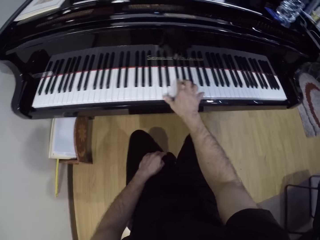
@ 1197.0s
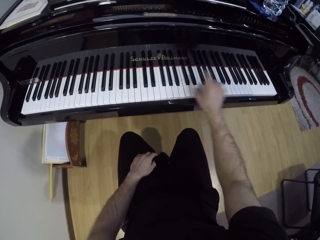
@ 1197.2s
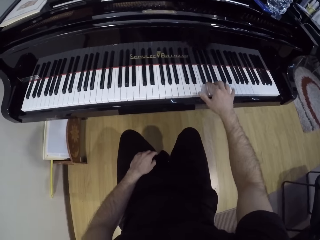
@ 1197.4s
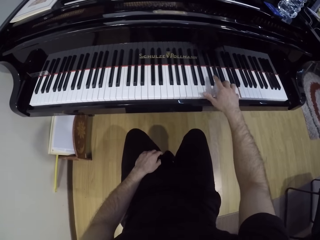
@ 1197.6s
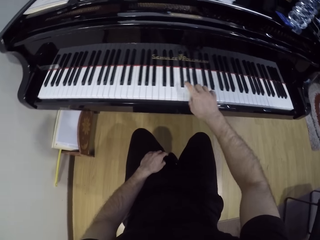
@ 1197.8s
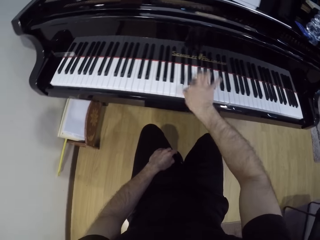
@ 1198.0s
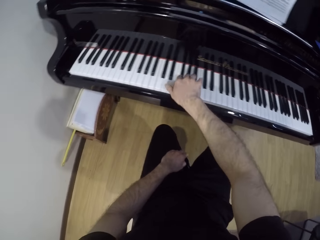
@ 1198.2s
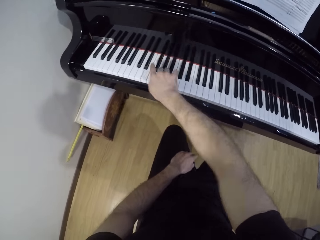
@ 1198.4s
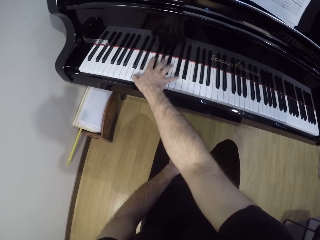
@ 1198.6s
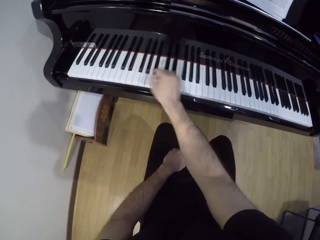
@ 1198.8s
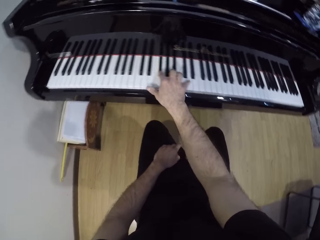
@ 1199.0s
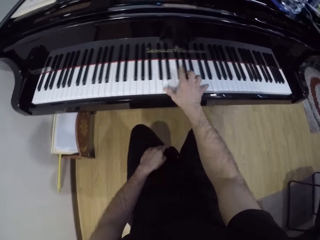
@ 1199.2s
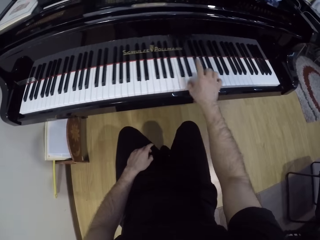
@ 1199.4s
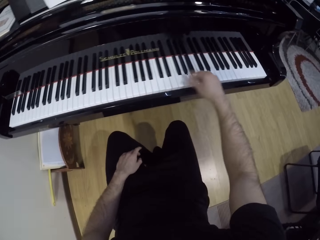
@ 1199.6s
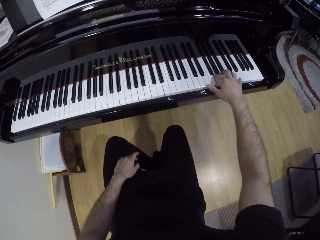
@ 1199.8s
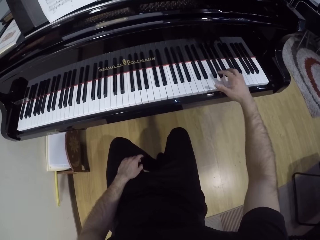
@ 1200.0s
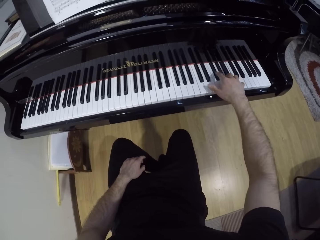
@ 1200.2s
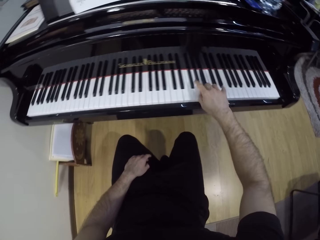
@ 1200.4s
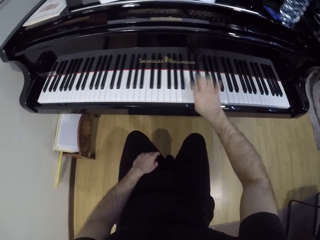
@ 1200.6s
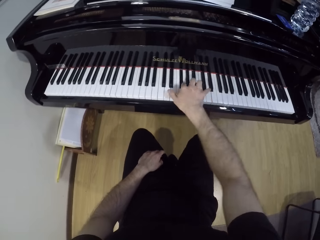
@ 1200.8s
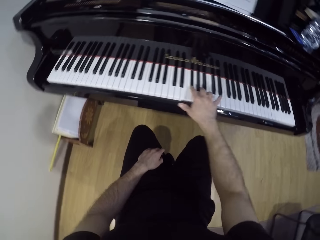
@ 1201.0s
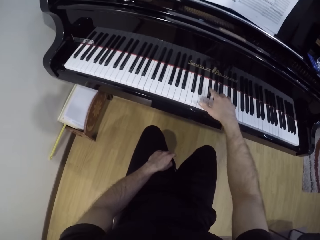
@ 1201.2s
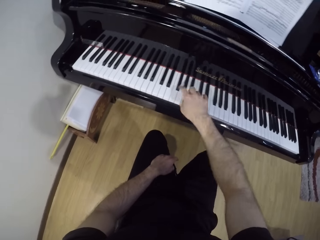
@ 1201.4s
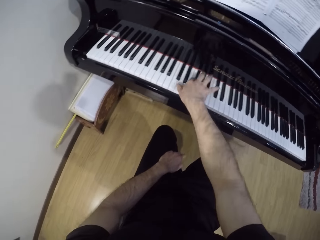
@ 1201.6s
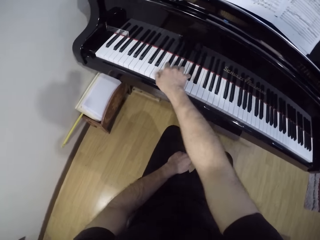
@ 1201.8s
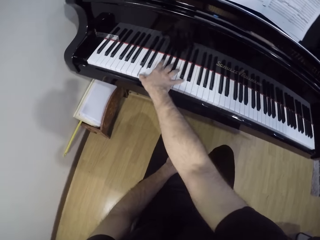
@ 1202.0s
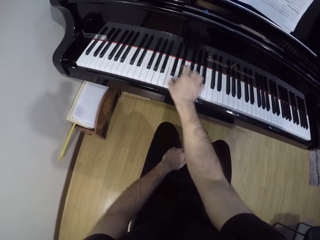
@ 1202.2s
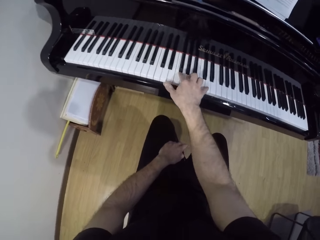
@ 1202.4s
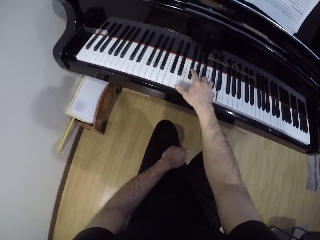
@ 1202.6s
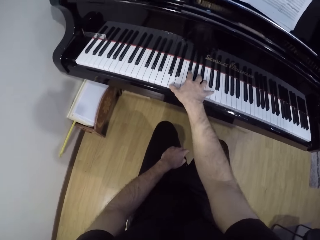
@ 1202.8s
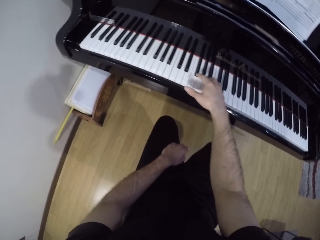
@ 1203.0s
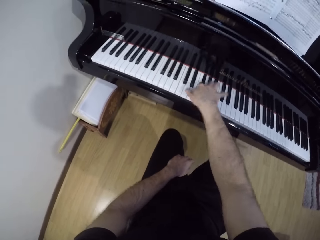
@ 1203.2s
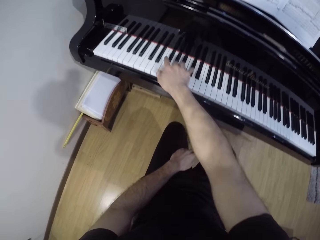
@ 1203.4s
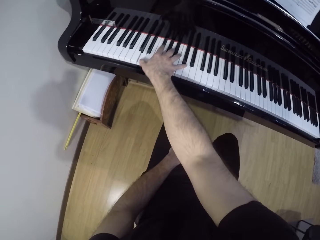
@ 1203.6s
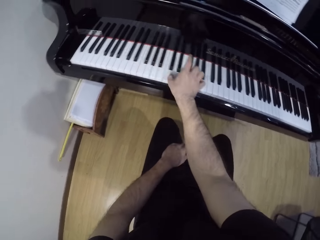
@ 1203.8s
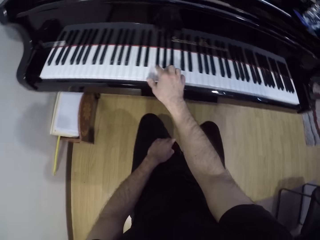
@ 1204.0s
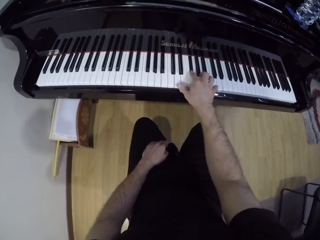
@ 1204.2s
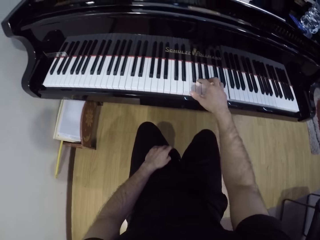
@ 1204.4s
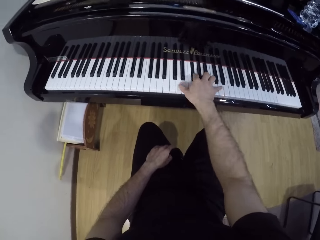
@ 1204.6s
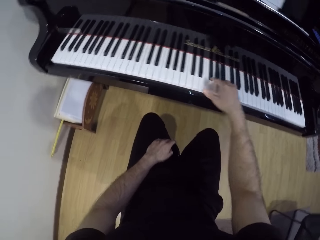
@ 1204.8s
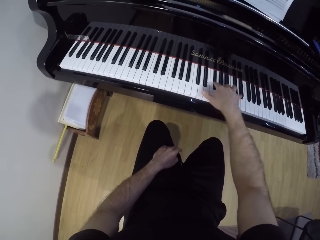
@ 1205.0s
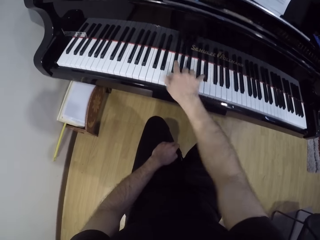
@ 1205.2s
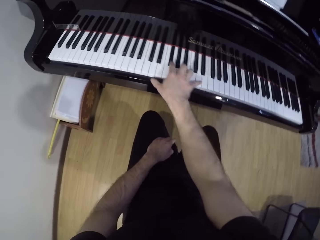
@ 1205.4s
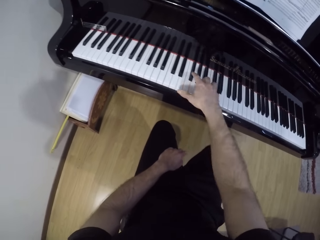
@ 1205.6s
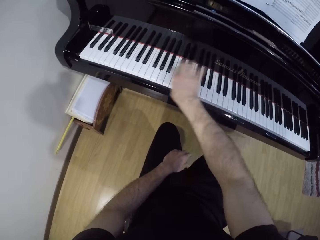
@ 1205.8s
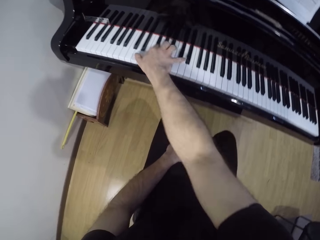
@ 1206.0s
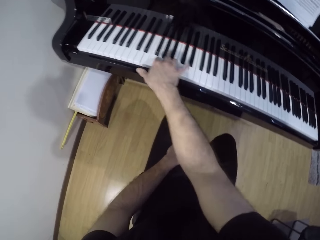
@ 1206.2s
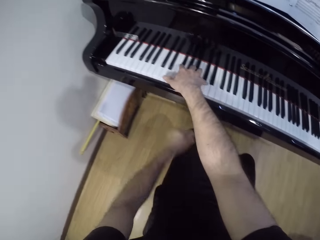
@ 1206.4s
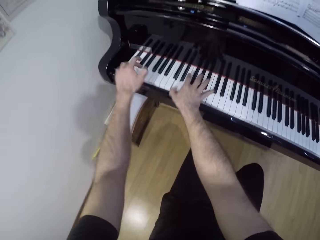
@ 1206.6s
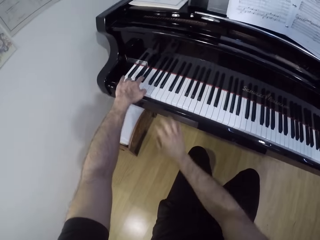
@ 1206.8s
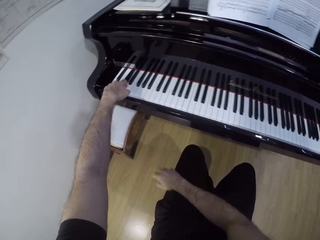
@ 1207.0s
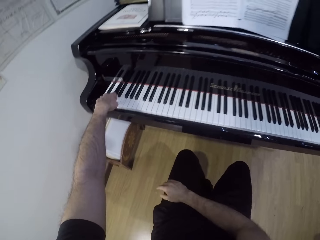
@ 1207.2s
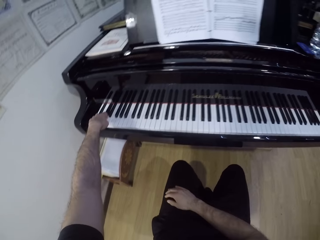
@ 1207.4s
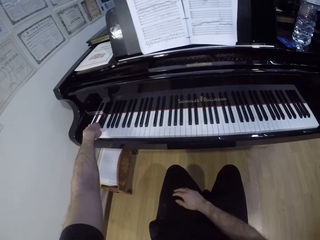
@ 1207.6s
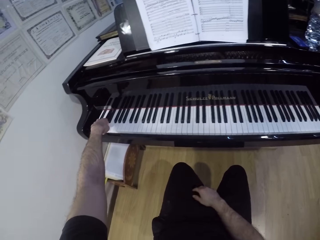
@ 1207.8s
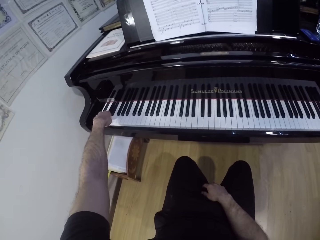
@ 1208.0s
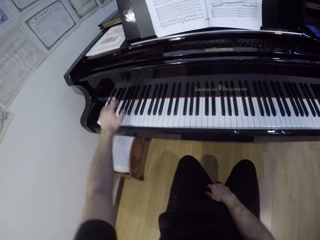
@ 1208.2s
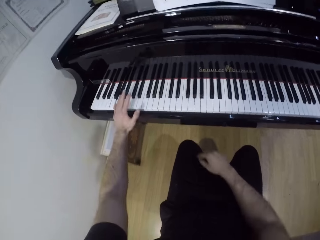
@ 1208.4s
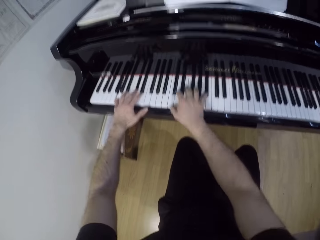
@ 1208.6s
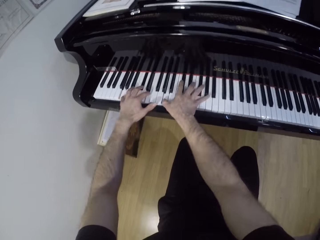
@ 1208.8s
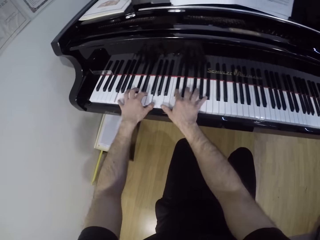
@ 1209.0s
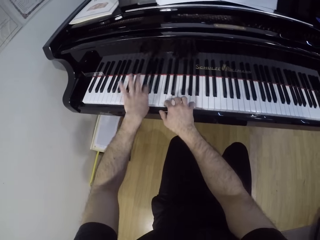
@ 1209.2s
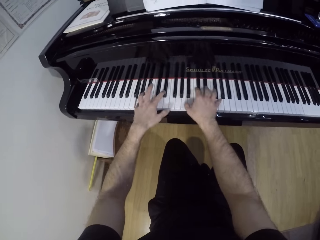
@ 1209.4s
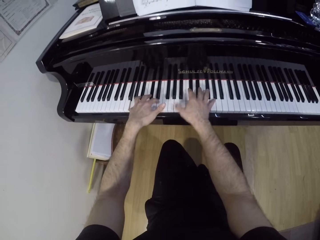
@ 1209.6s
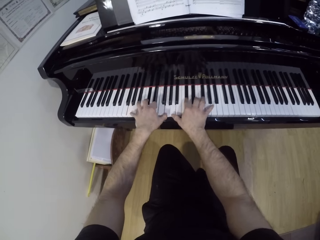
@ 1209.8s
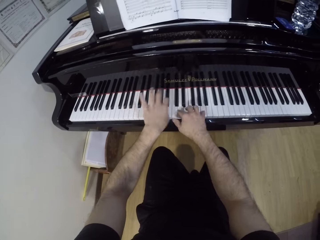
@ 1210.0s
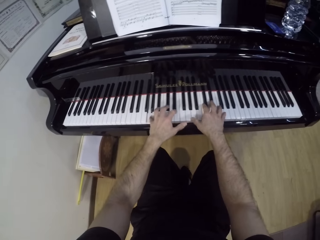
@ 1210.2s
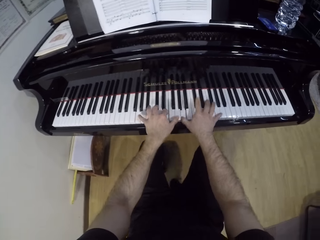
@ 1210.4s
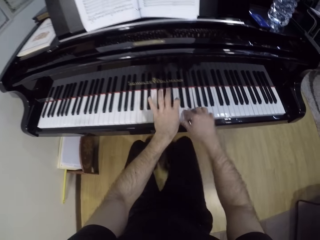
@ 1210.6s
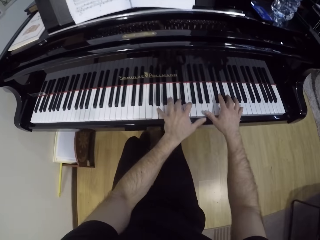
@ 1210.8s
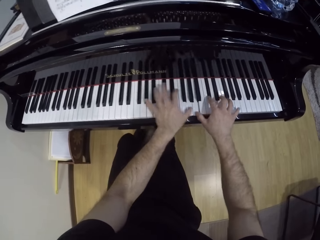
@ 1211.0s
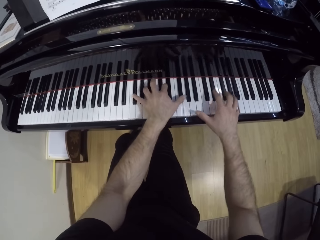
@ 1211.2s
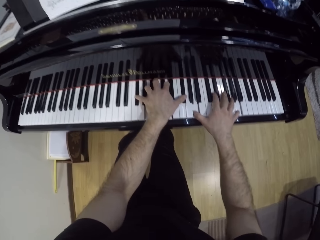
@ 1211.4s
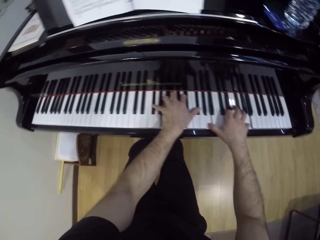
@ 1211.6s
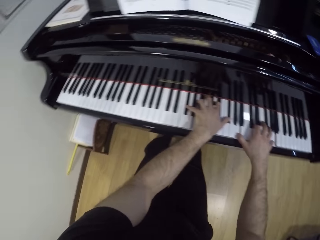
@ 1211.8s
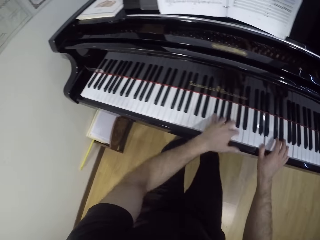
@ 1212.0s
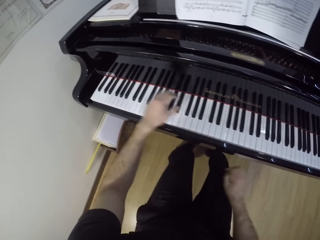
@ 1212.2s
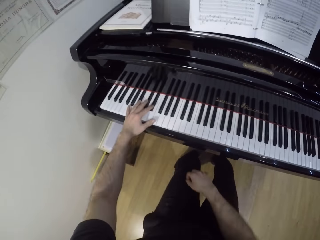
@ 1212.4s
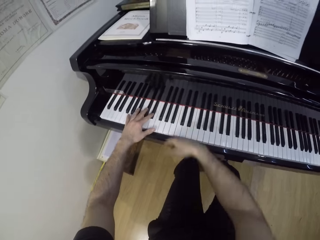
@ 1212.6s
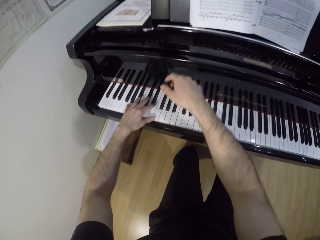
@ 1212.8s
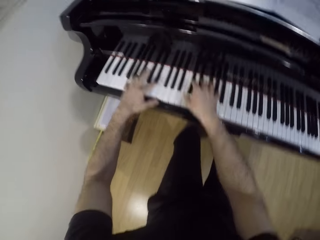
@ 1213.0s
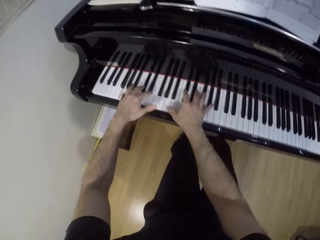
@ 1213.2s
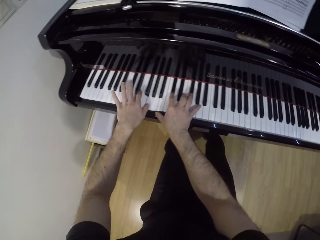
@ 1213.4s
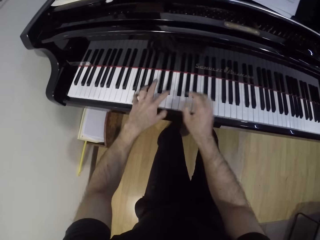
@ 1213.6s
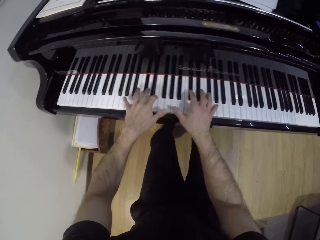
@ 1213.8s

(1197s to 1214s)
The camera wearer withdraws the left hand from something. He supports the right hand on the thigh. He plays the piano with his left hand. He withdraws the right hand from something. He plays the piano with both hands.

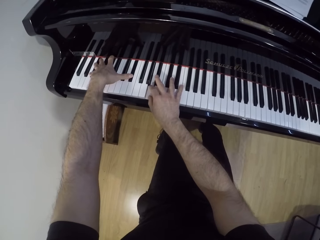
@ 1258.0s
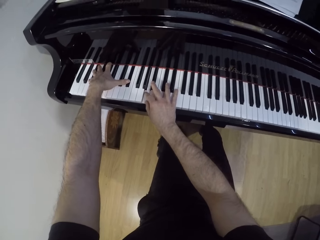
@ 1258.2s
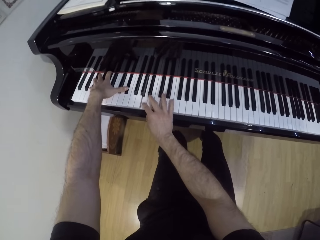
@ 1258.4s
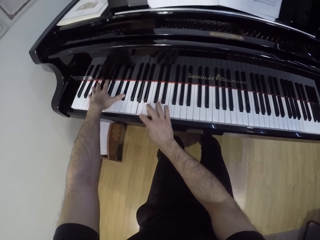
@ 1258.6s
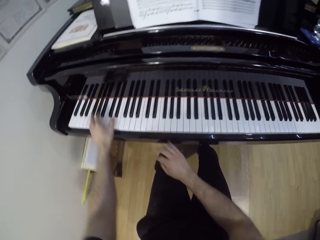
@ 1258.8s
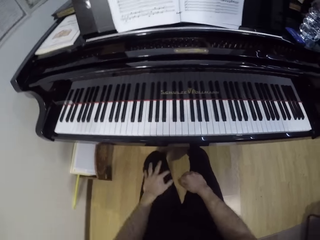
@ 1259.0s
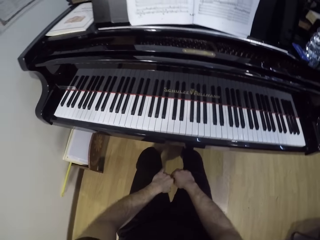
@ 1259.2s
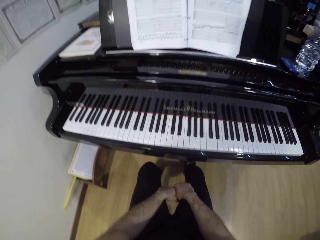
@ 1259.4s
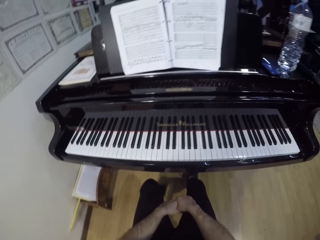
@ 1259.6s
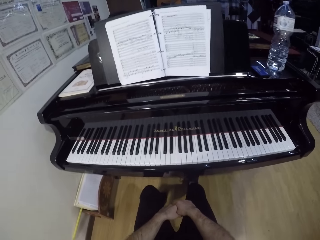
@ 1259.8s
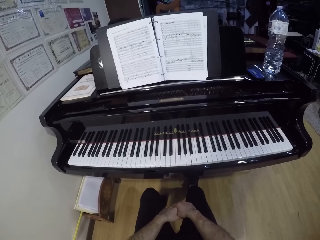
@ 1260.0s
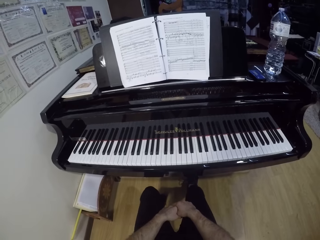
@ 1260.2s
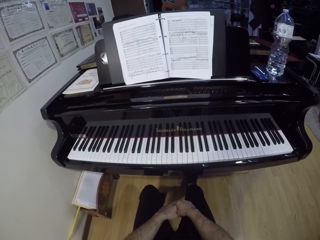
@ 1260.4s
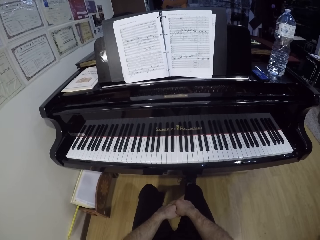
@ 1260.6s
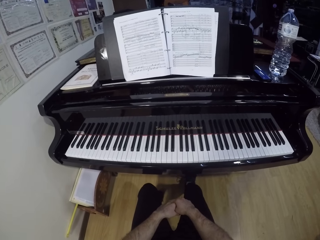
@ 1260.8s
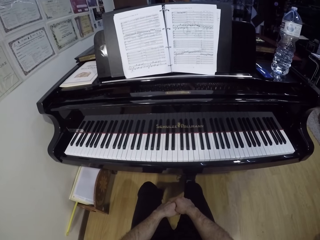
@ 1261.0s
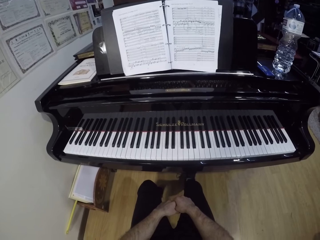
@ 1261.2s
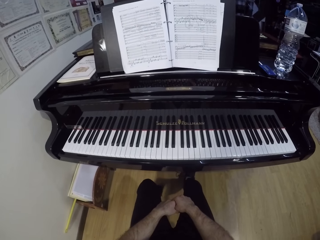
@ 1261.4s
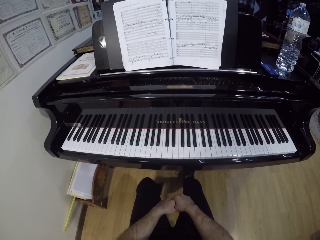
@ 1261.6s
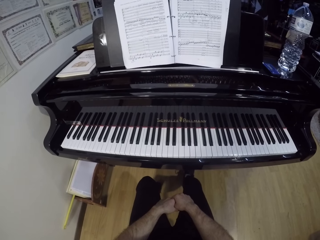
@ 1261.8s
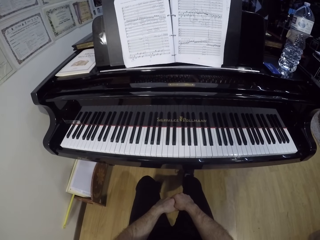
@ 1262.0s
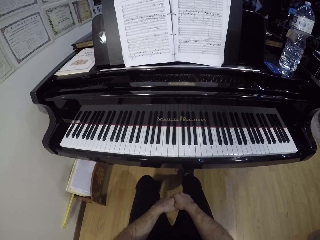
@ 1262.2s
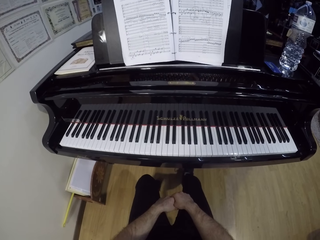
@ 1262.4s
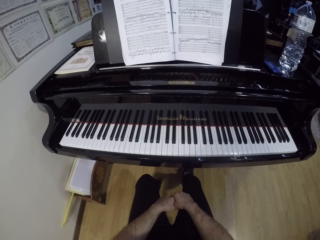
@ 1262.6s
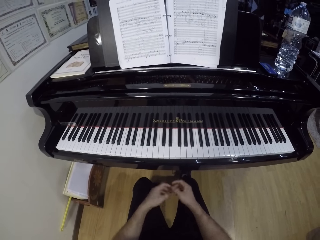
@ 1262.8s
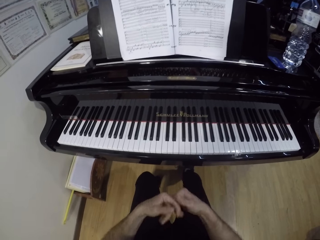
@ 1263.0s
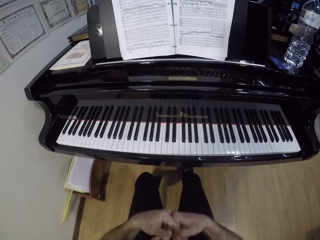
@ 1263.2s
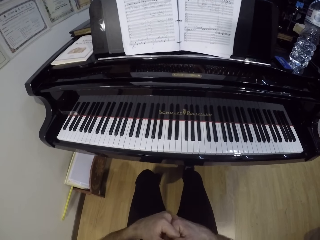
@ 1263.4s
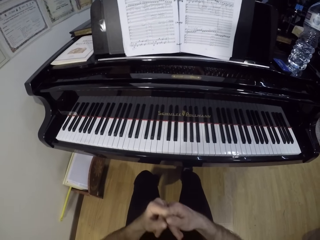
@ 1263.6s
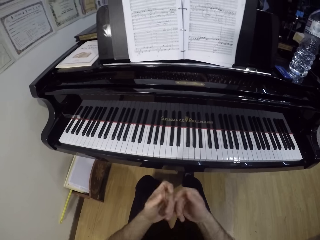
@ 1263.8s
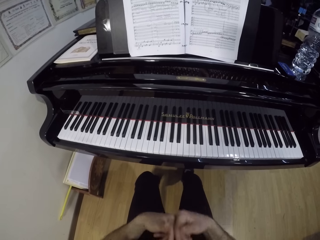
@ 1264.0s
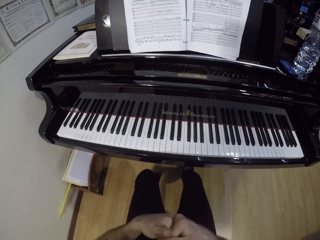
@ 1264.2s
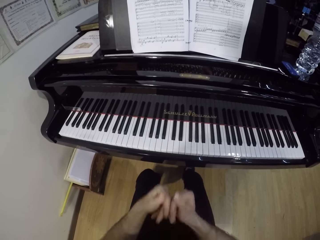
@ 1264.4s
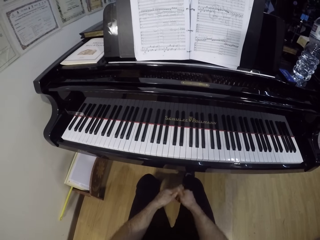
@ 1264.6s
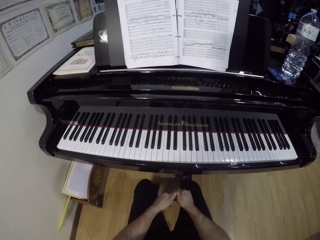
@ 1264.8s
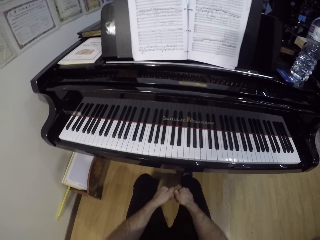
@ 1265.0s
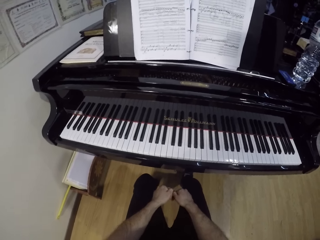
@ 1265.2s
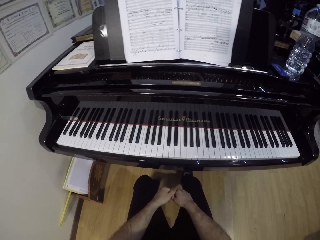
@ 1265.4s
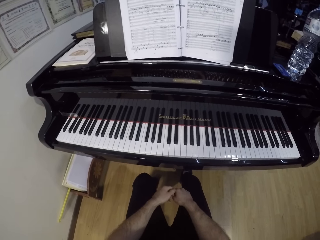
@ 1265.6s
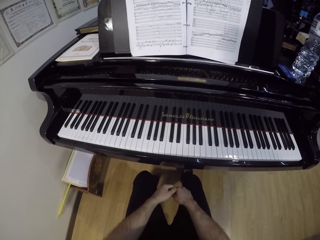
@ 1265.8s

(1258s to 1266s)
The camera wearer folds the hands on the thighs. They read the song book.
